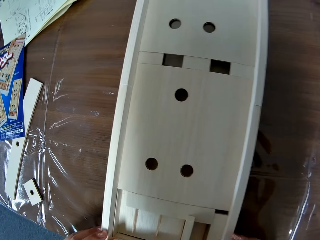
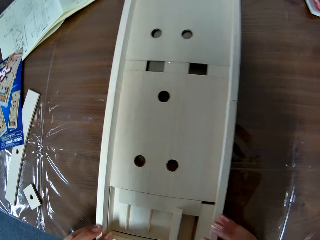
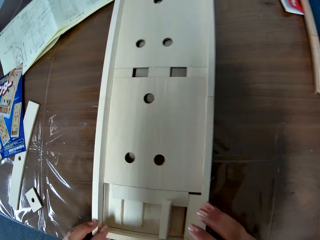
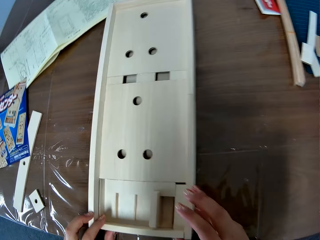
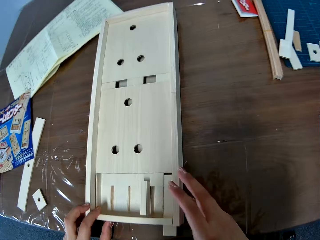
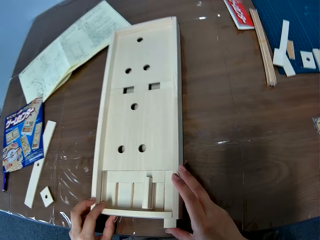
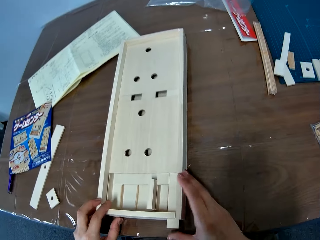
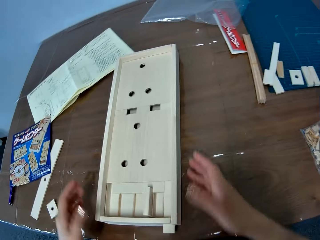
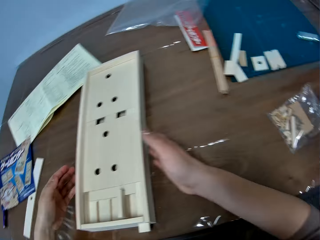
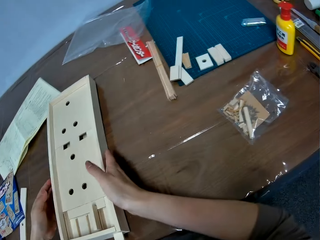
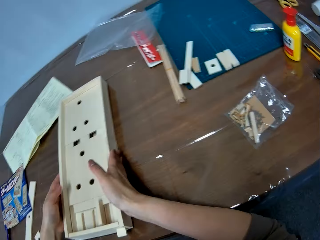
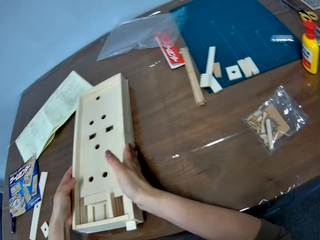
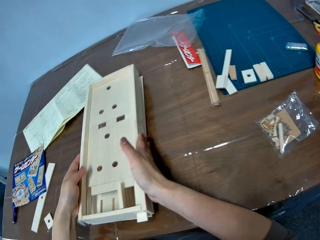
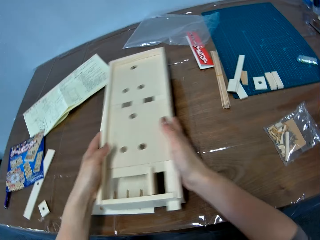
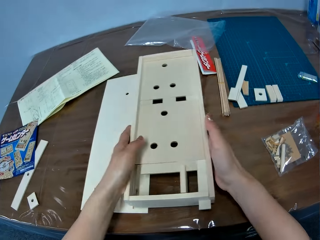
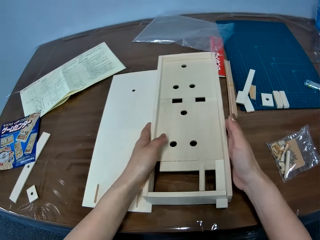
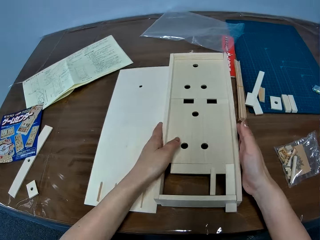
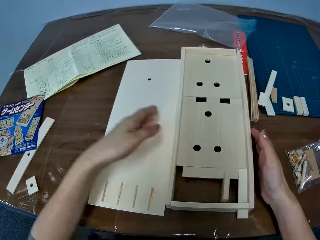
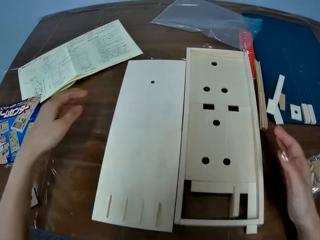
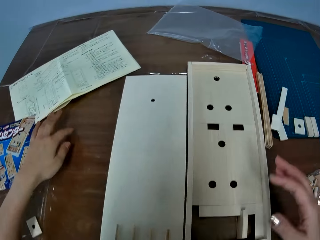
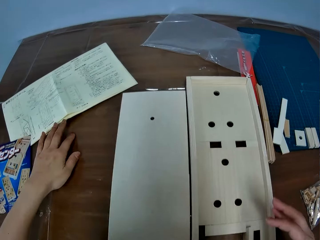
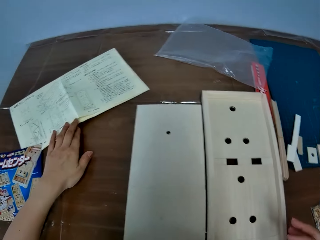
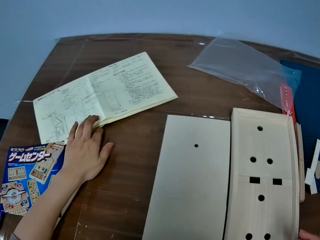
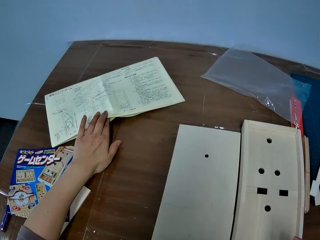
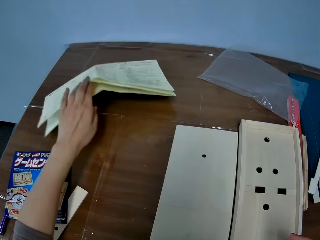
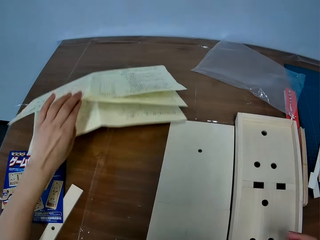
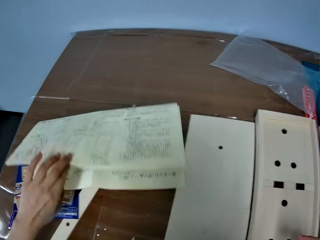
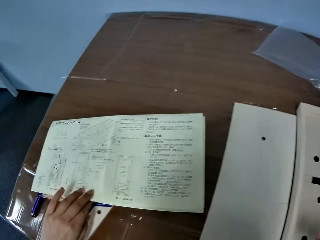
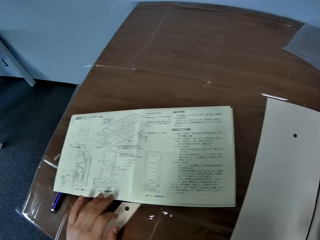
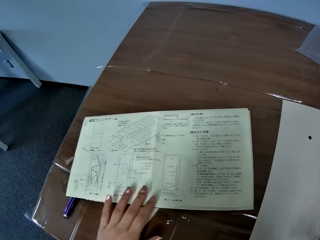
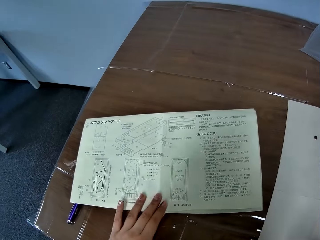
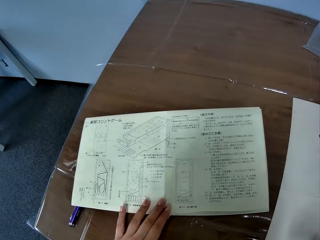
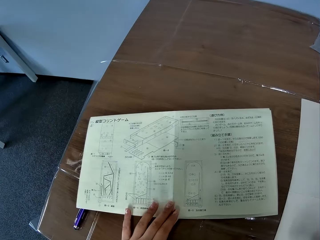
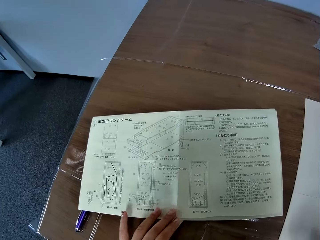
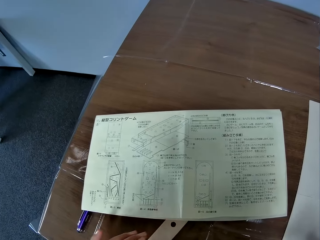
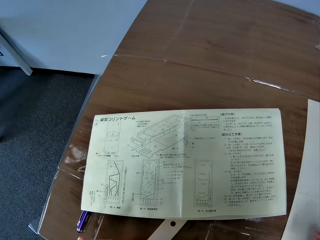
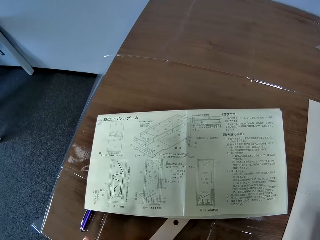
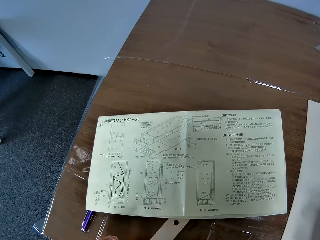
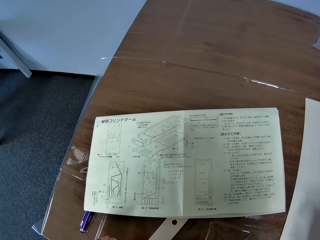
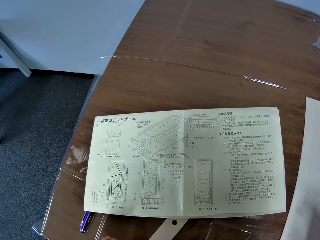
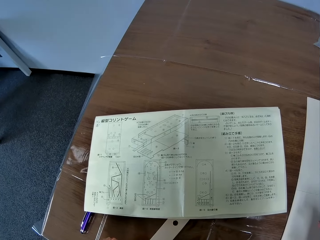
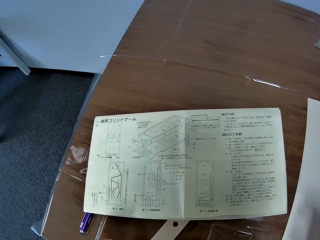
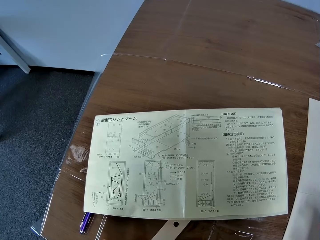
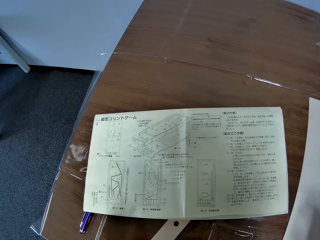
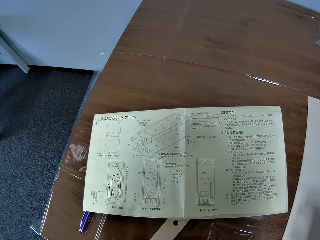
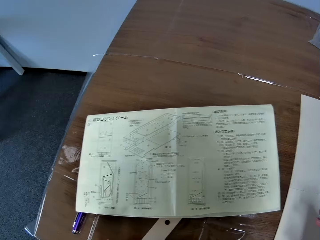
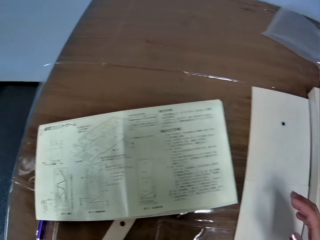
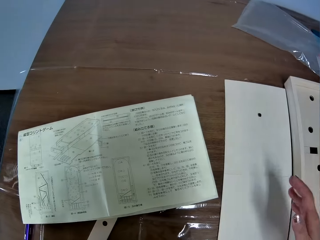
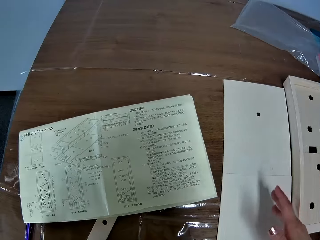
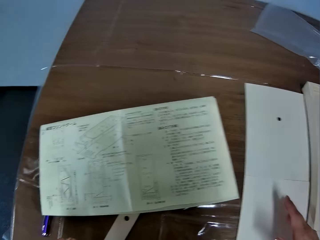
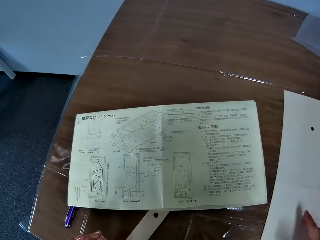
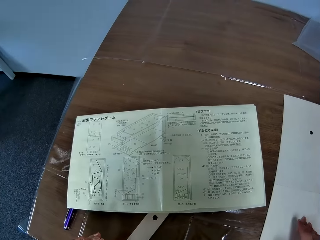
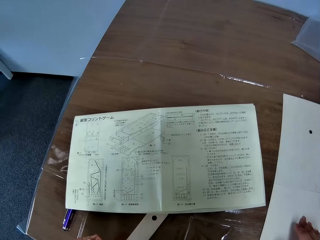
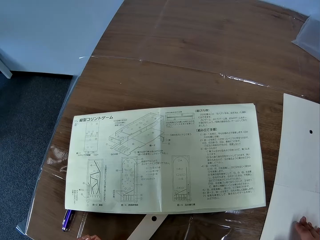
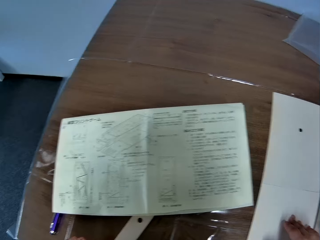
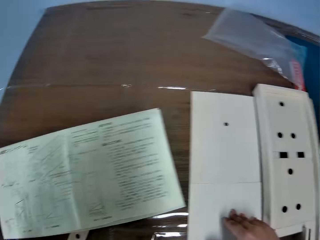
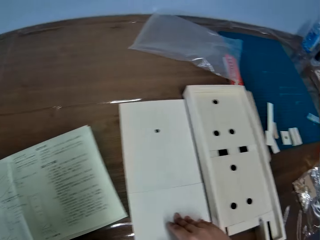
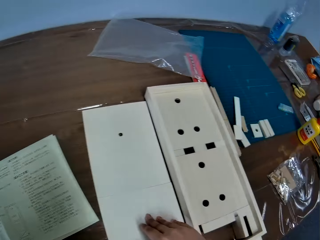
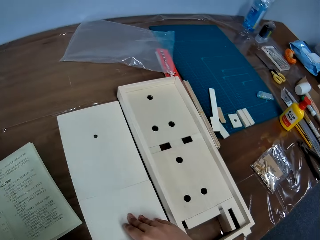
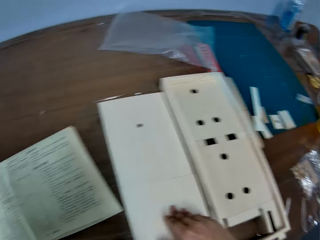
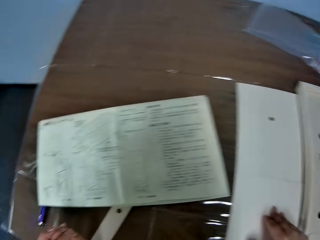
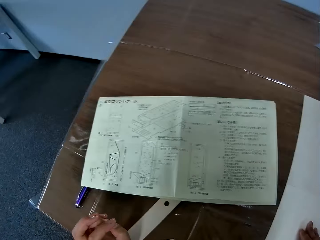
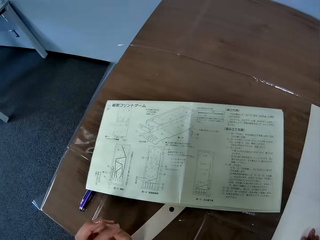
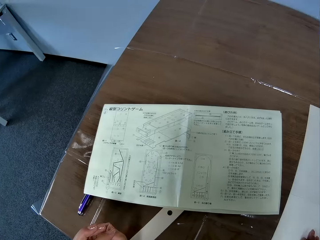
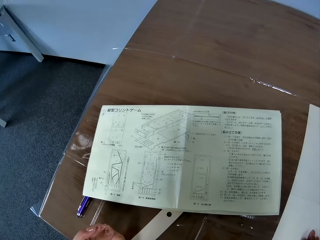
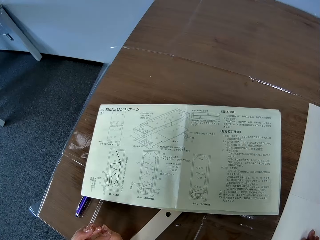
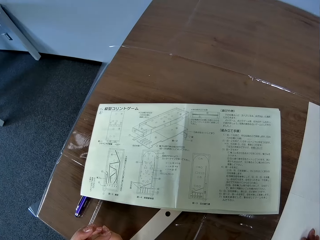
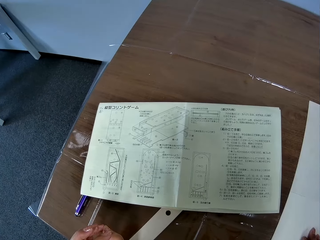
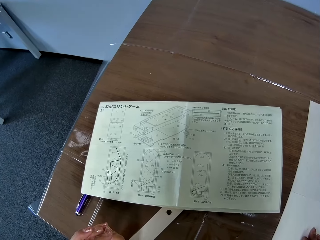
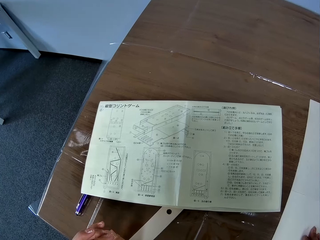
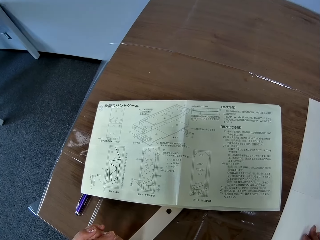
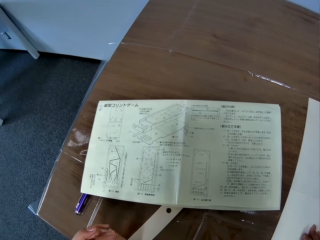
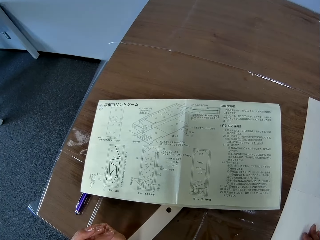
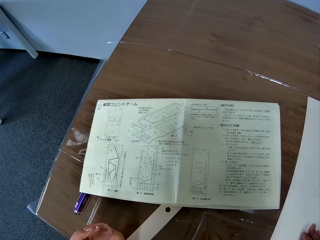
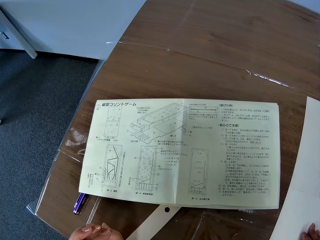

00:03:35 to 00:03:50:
The camera wearer removes the wooden board from the top of another wooden board. She drops the wooden board on the table. She adjusts the paper on the table with her left hand and picks up the paper. She looks at the paper on the table. She rubs fingers. She holds something. She looks at the wooden boards on the table. She looks at the paper on the table.

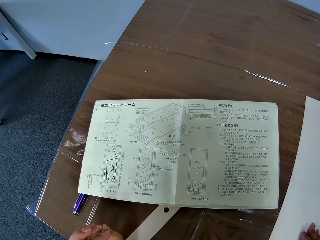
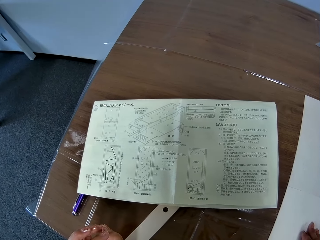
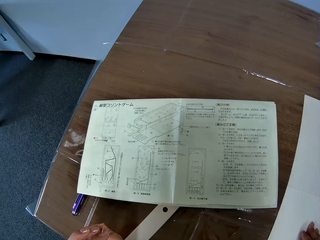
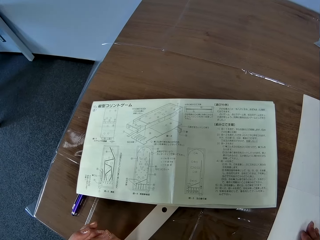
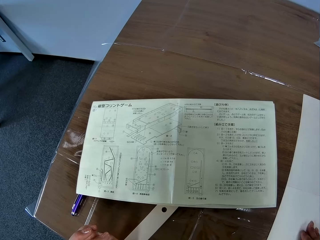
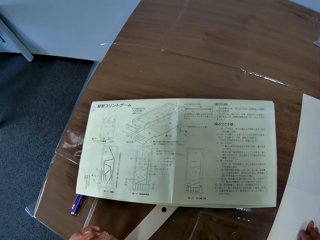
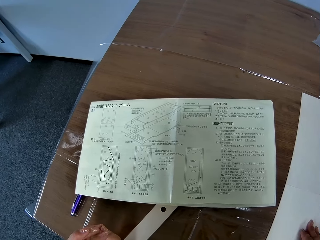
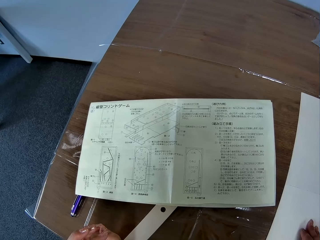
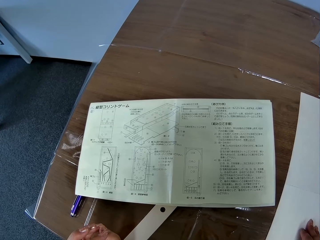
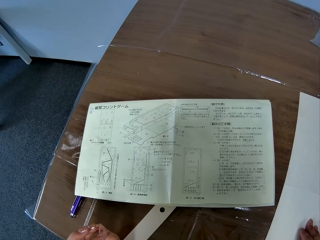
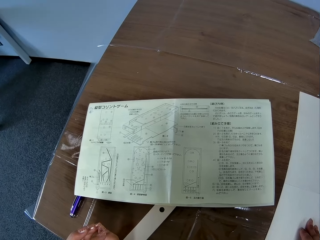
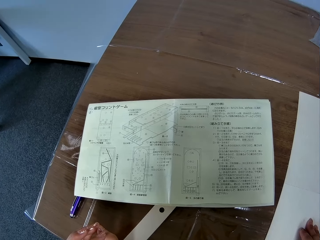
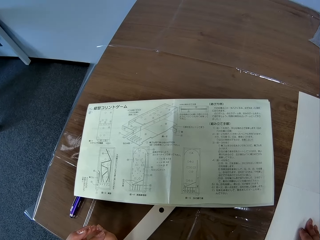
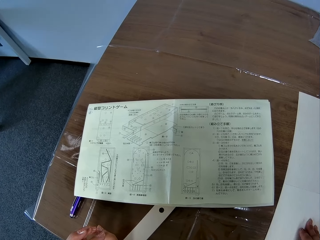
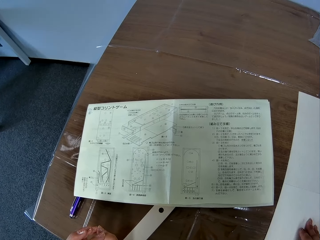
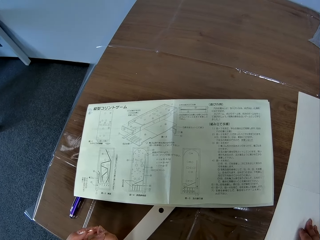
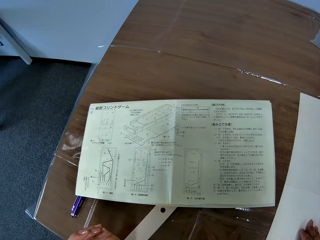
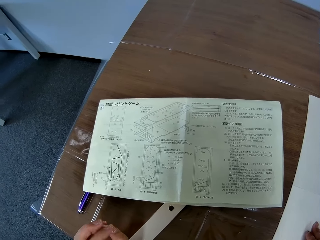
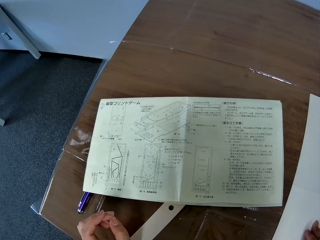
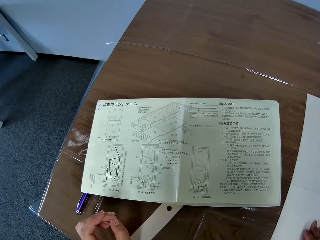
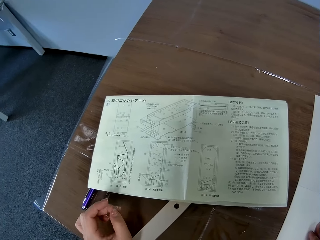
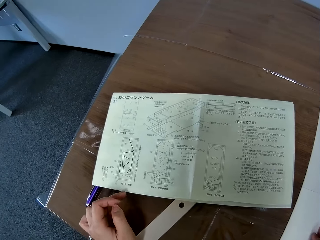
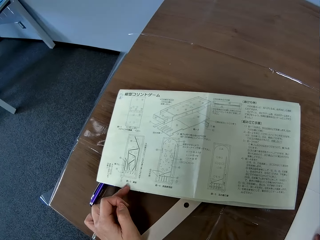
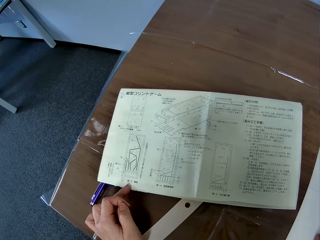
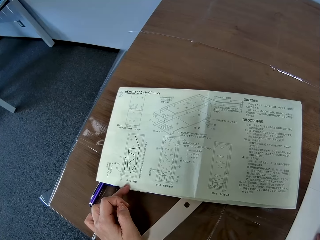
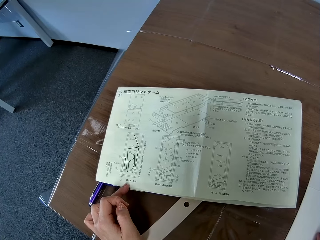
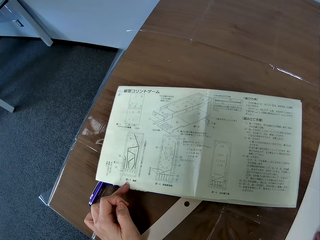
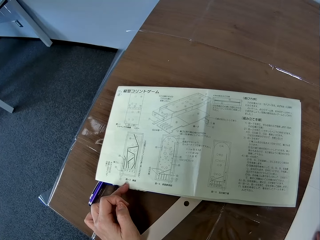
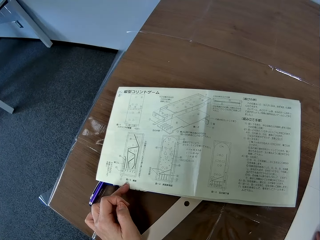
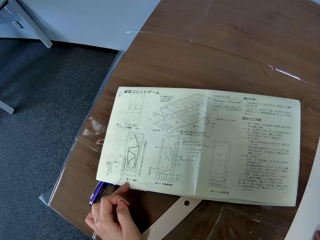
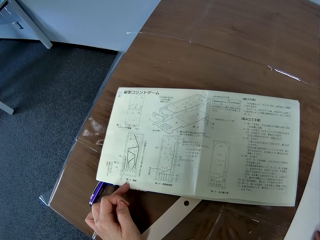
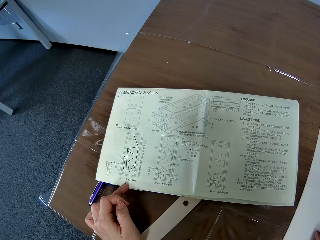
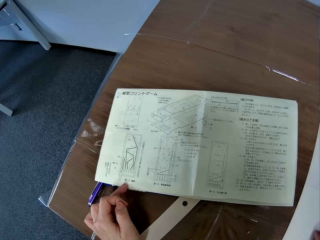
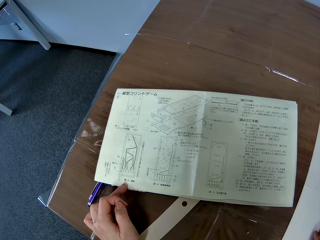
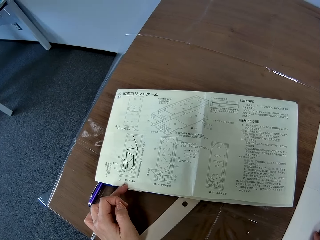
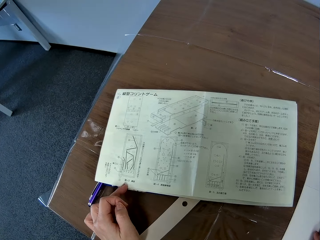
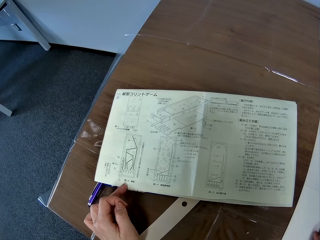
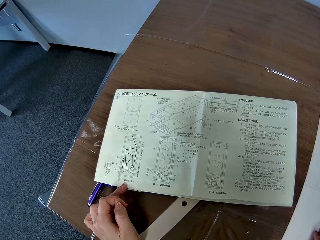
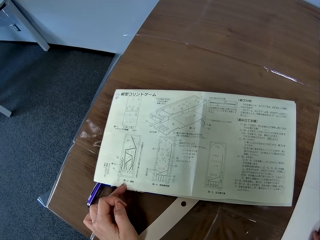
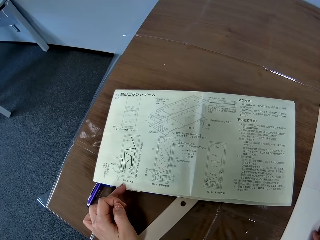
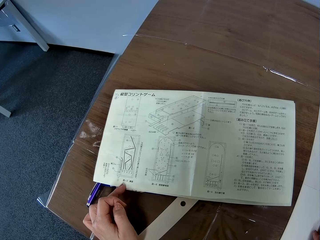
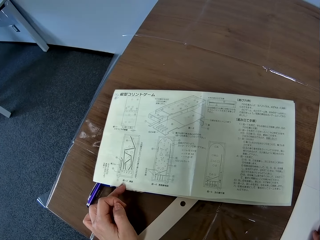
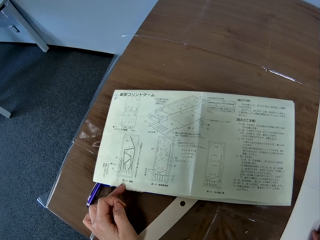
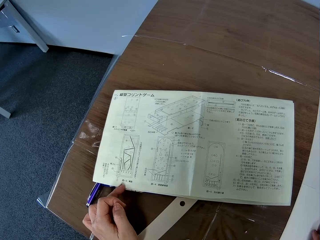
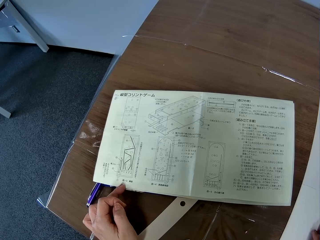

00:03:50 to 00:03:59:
The camera wearer puts a finger on the paper.
